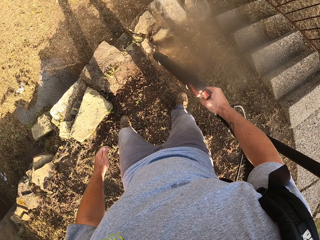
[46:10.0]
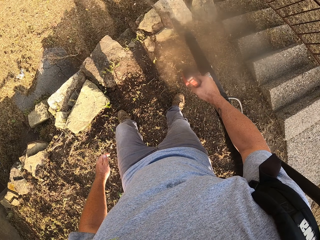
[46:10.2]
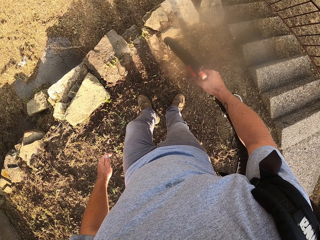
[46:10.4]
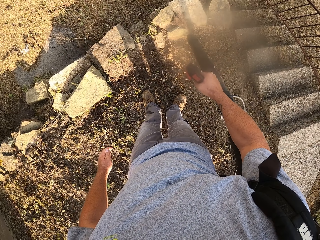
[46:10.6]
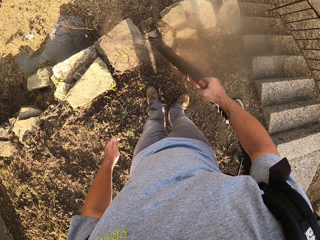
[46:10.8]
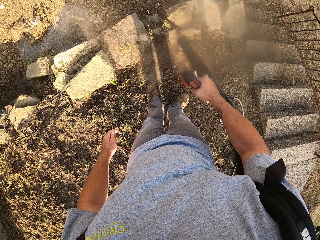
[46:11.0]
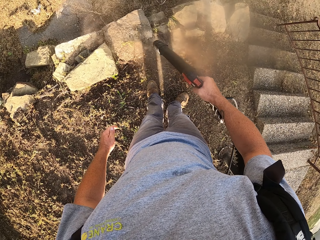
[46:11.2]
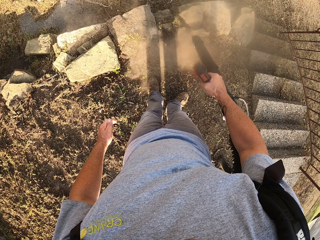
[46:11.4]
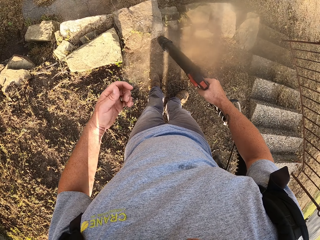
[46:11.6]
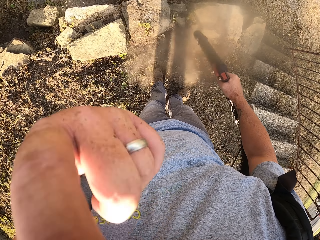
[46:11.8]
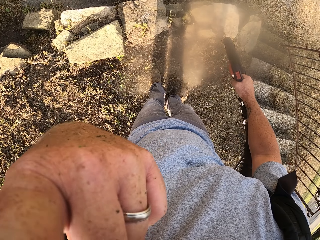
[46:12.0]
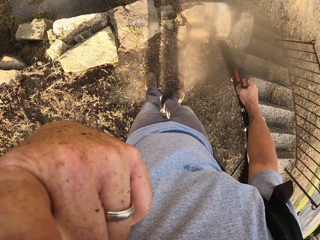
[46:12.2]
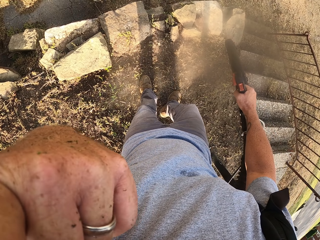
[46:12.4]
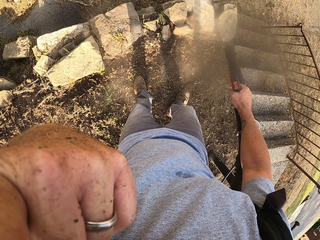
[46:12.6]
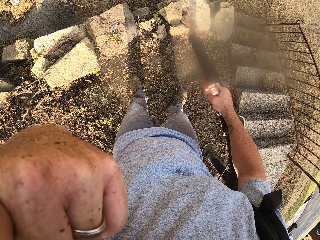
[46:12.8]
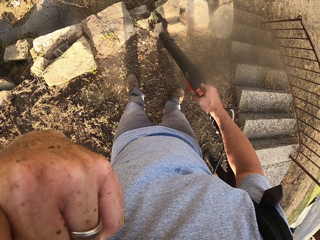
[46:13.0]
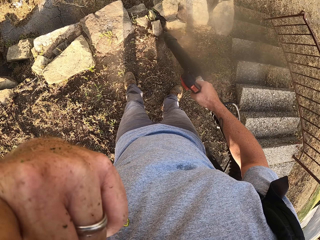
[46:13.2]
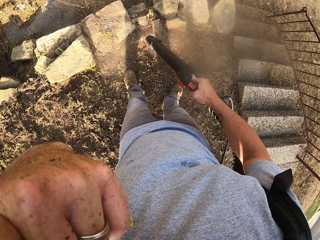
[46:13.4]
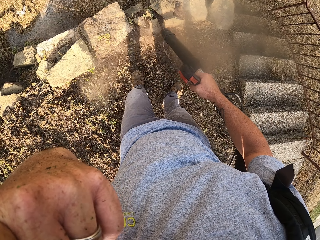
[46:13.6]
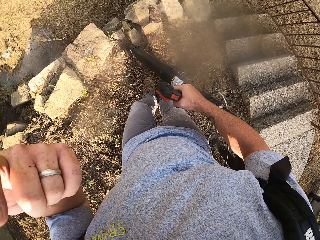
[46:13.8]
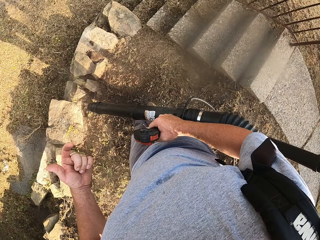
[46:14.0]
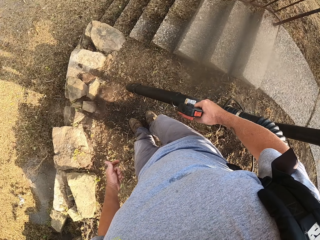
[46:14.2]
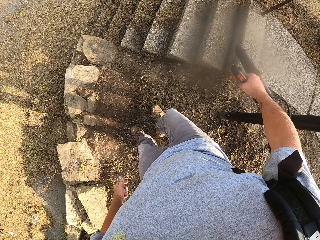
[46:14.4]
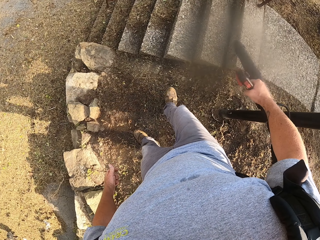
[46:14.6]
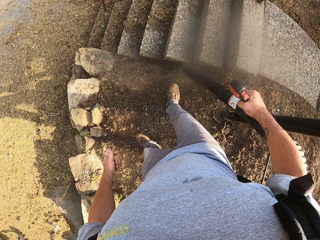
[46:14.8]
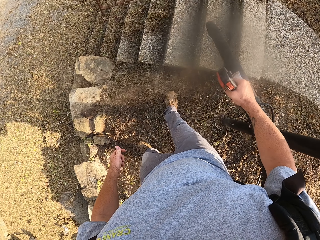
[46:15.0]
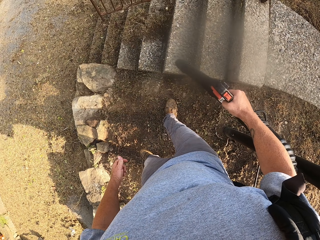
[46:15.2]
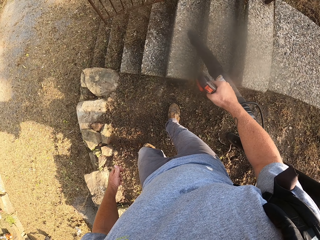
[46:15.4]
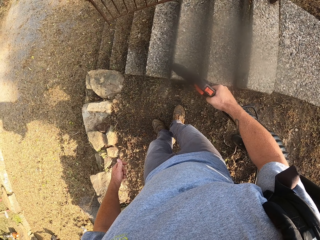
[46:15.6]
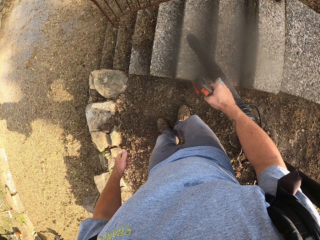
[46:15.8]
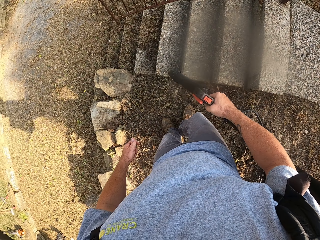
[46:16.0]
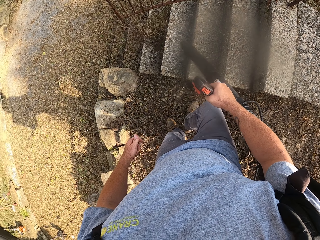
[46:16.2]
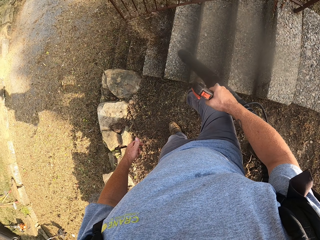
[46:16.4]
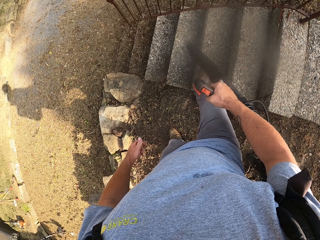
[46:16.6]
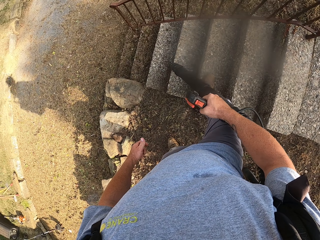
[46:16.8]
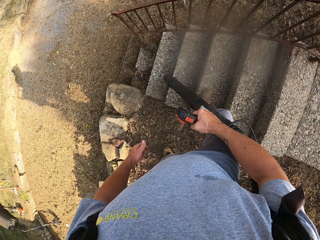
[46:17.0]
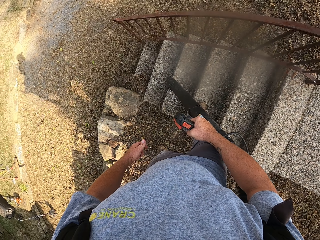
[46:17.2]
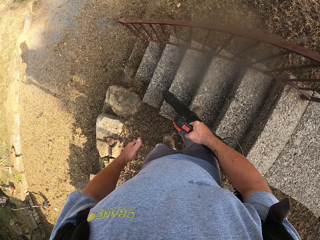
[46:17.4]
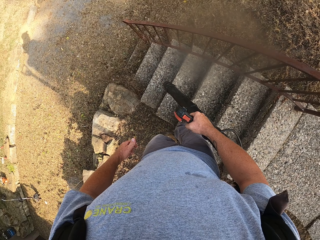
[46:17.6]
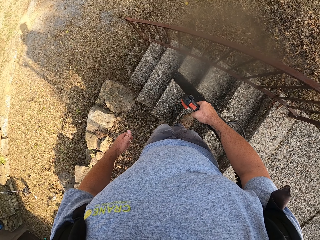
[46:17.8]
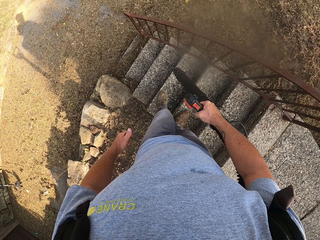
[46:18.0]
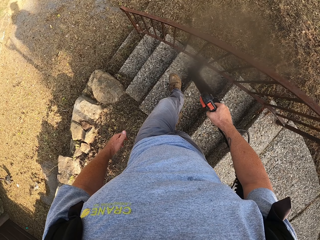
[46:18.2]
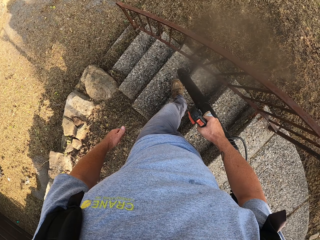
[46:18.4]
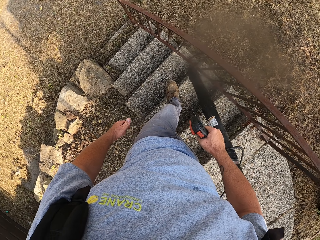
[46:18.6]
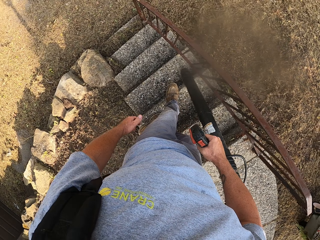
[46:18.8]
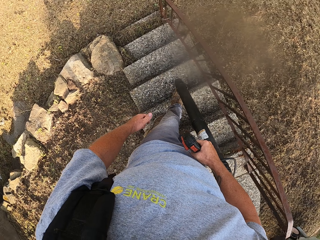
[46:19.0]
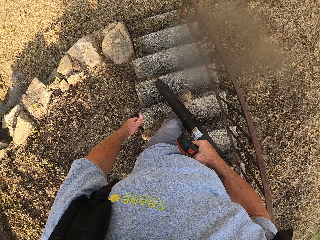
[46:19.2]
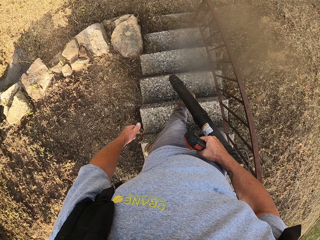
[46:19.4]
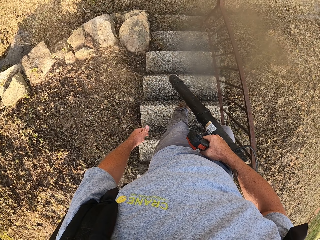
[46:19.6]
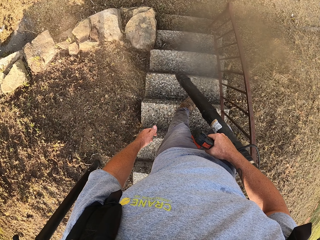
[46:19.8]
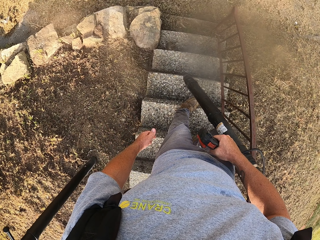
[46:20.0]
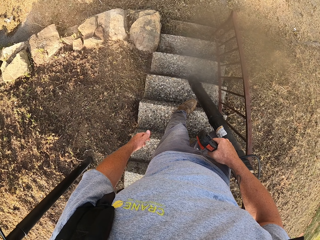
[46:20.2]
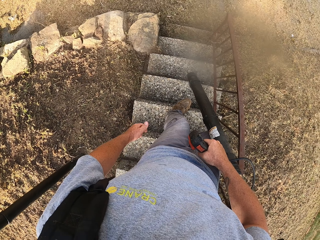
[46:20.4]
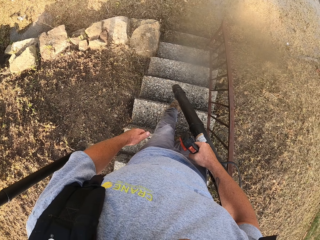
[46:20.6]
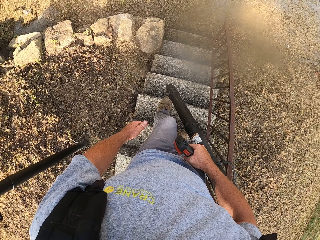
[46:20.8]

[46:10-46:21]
The camera wearer scratches his nose. He touches his face. He moves around.

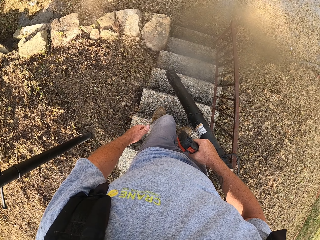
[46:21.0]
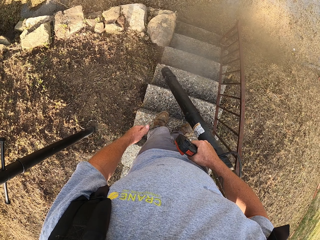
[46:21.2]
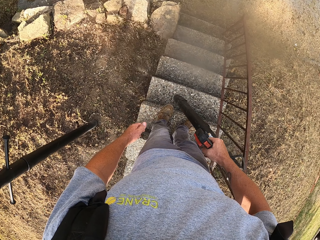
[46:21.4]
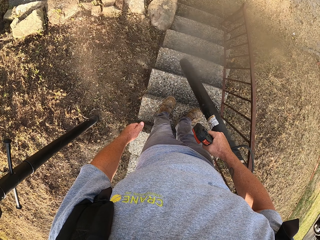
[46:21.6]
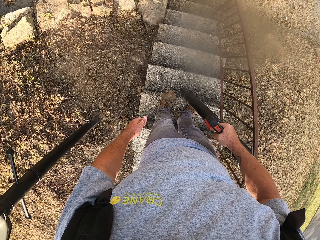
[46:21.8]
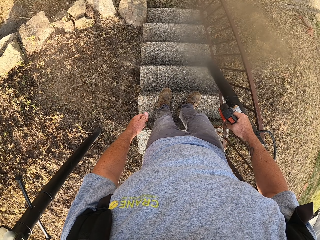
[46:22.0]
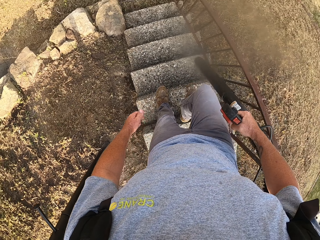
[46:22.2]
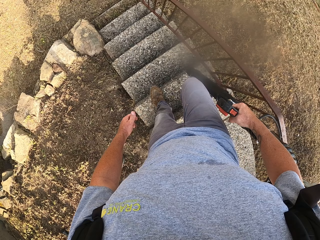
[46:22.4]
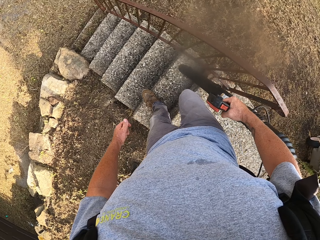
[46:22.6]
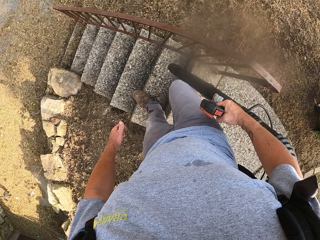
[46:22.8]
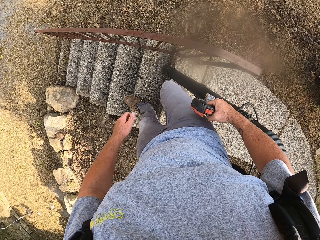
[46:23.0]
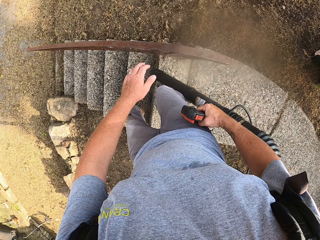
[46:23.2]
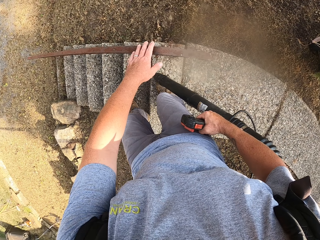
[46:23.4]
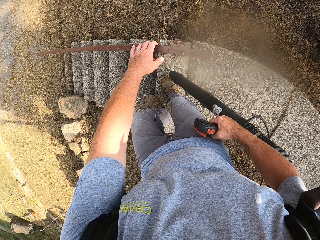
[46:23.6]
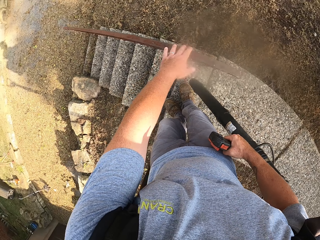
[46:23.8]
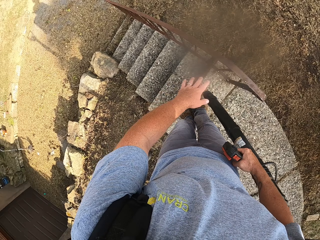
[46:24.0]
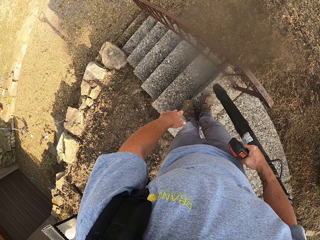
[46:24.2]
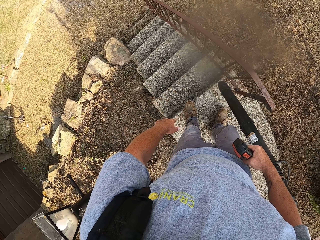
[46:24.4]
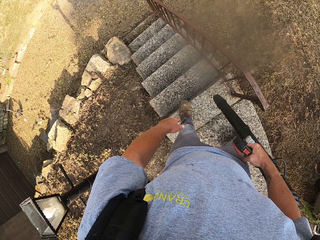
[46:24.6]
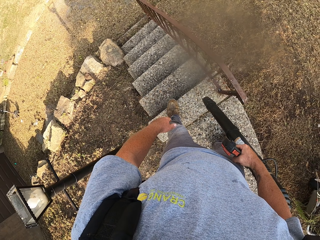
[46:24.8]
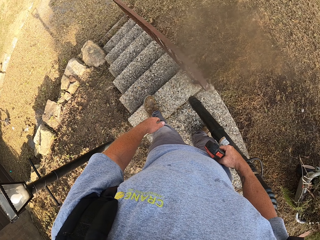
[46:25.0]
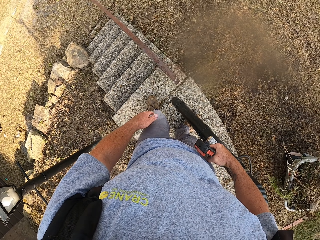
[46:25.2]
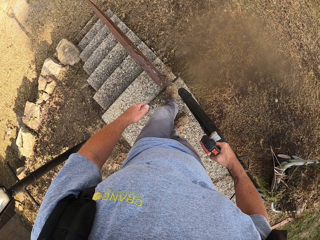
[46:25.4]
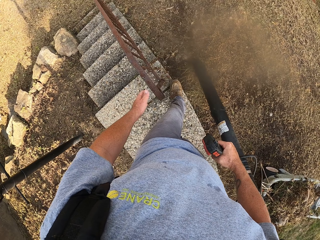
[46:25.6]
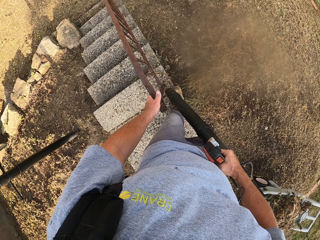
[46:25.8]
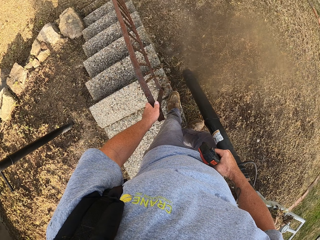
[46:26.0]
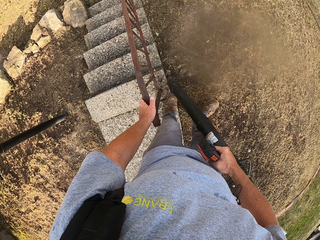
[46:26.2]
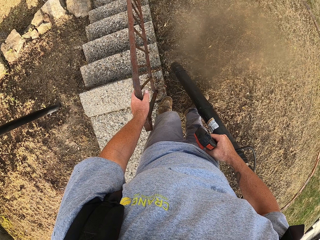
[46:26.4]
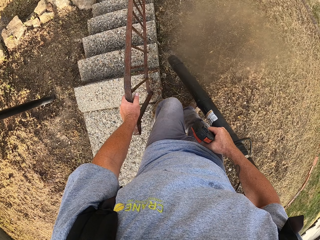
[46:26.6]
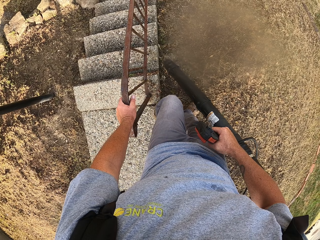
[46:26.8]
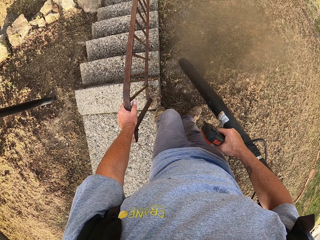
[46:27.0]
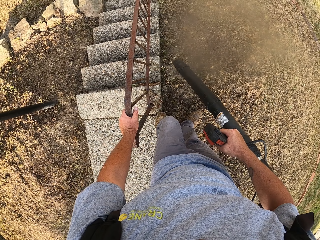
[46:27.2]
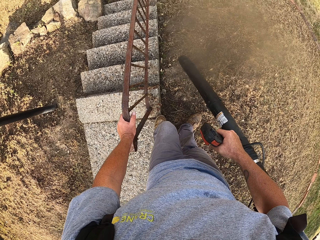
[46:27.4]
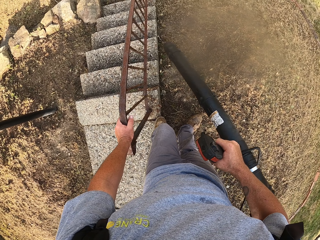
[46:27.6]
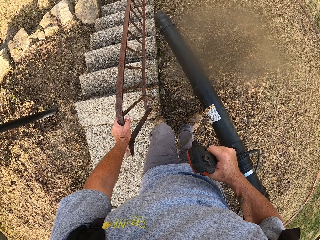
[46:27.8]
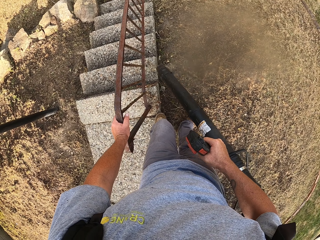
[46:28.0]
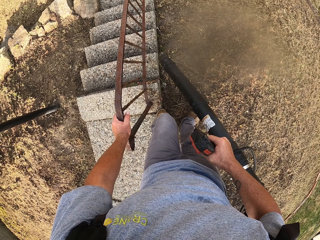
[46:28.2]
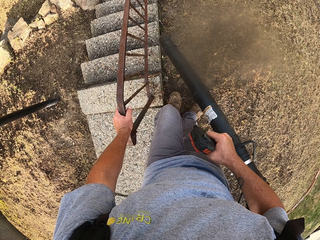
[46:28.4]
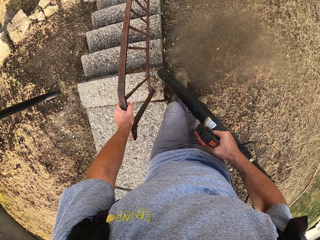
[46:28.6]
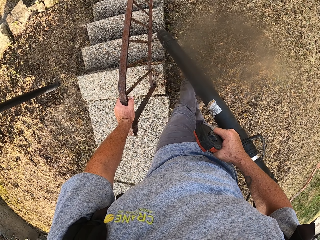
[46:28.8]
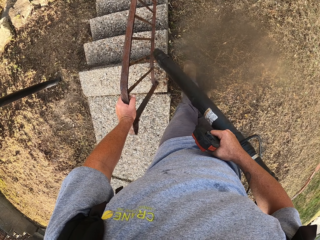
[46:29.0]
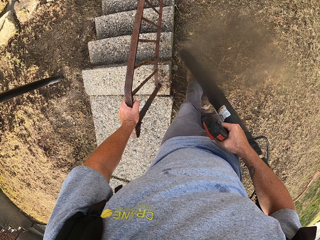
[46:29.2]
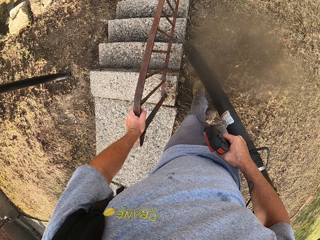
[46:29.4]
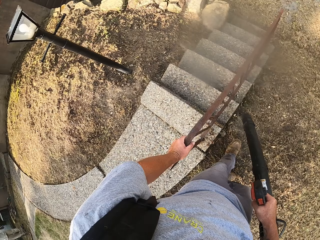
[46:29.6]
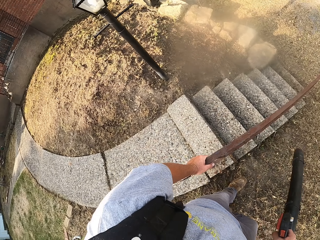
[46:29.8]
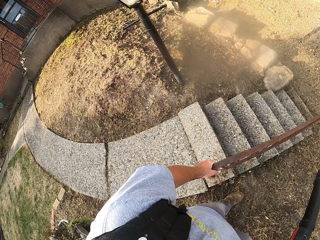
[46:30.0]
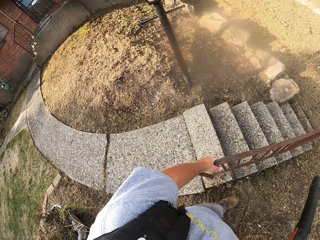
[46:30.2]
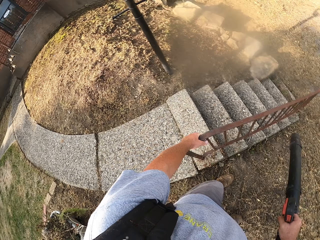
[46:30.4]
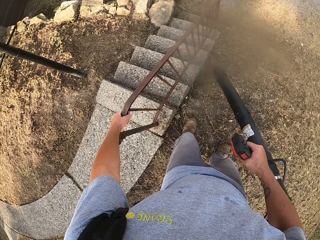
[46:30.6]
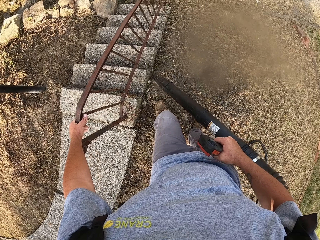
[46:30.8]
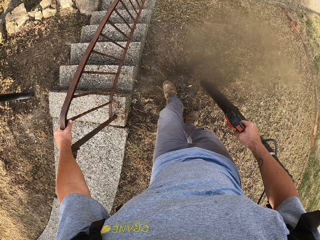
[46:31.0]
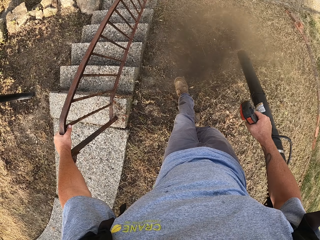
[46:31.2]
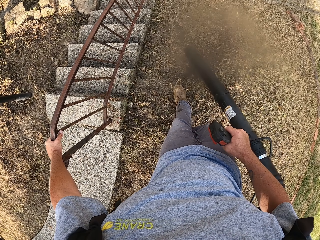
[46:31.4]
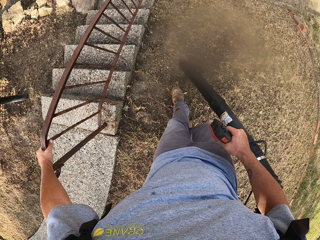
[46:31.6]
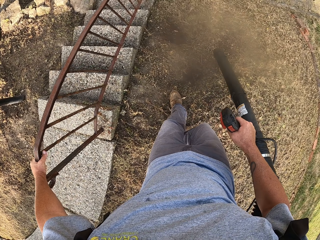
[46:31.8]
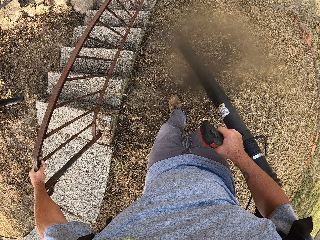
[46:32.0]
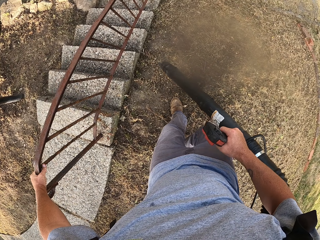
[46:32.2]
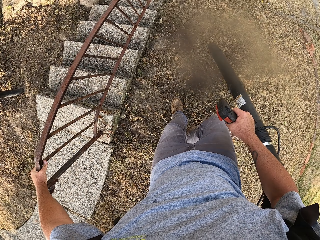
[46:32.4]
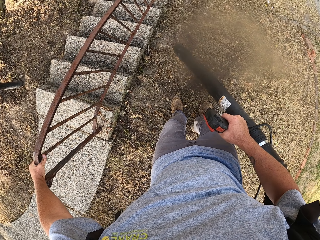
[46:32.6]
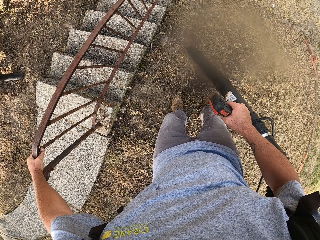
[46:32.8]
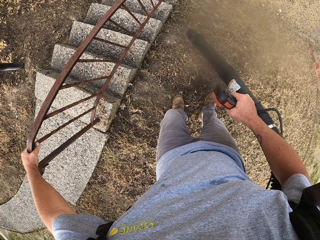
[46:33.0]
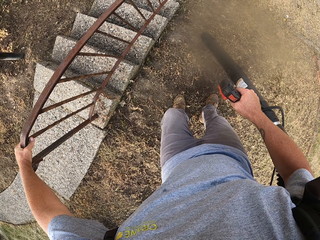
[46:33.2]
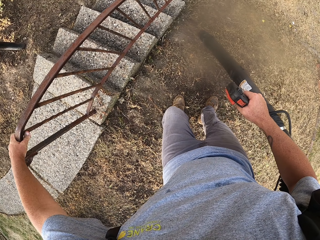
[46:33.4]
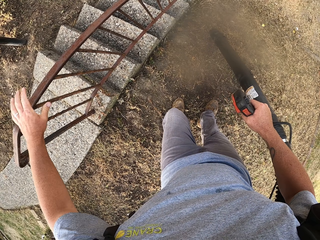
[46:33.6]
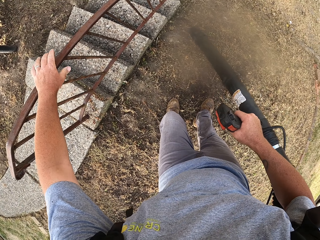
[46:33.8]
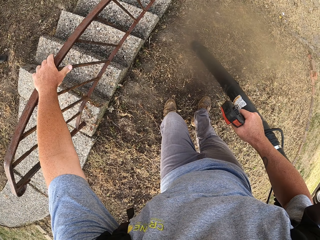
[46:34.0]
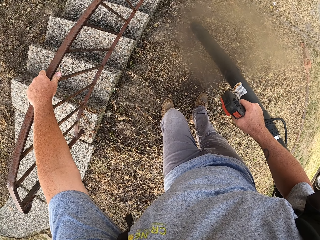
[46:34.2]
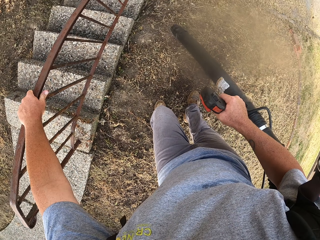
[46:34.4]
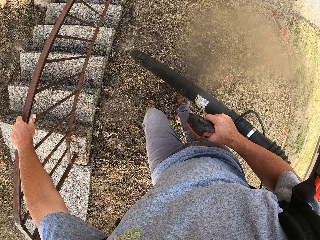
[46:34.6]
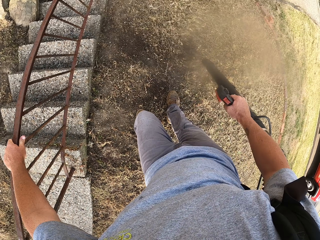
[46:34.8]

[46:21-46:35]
The camera wearer touches a metal frame. They look around the compound and blow the dust.
